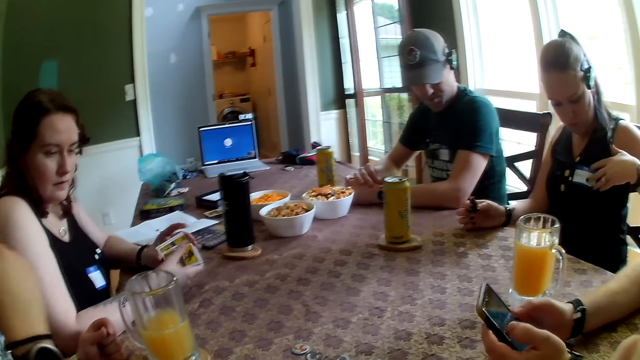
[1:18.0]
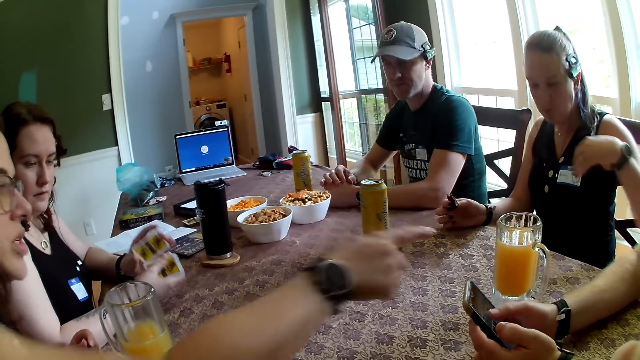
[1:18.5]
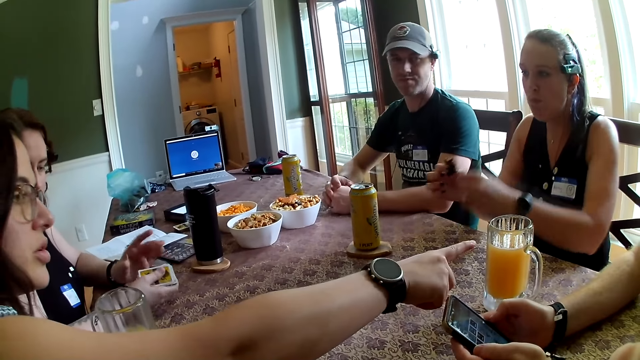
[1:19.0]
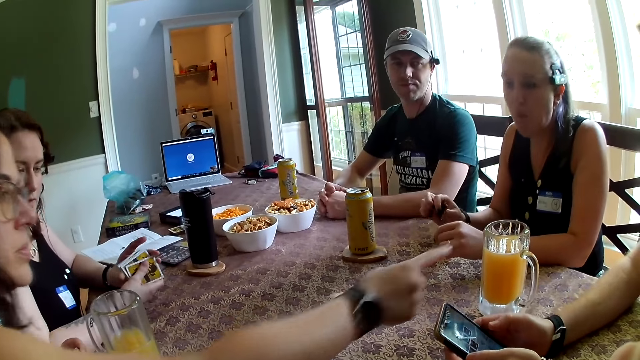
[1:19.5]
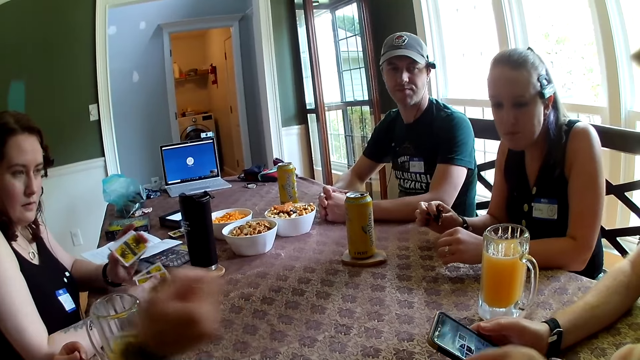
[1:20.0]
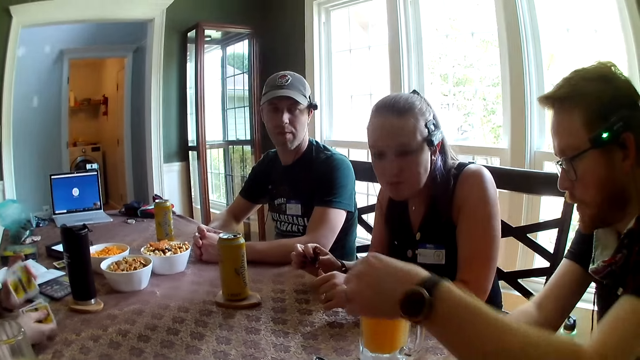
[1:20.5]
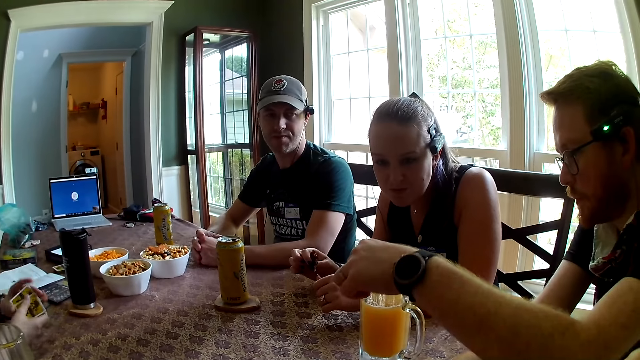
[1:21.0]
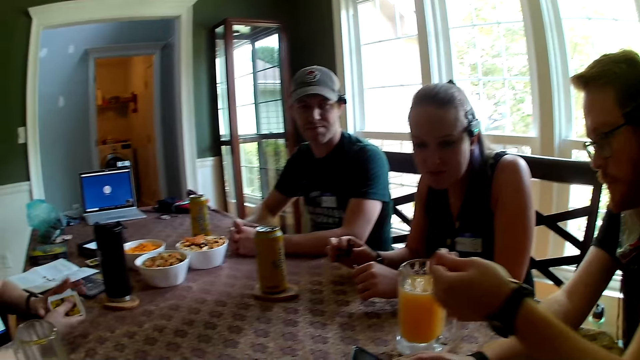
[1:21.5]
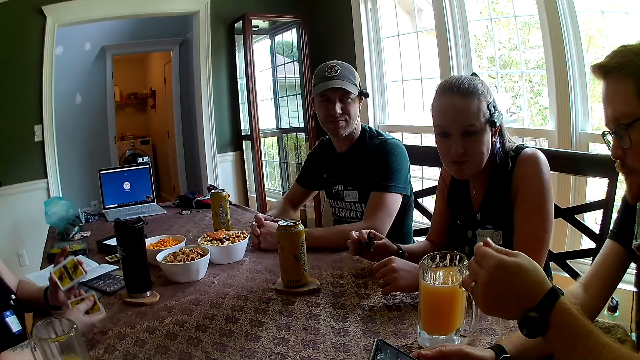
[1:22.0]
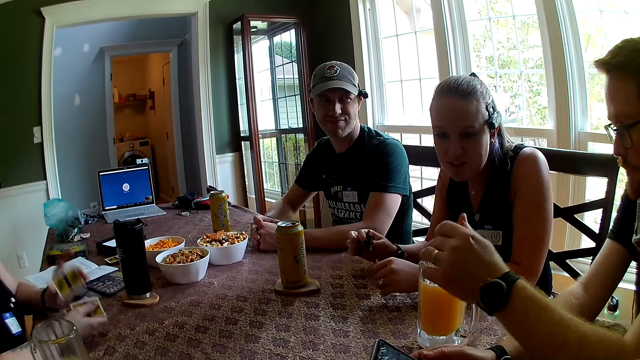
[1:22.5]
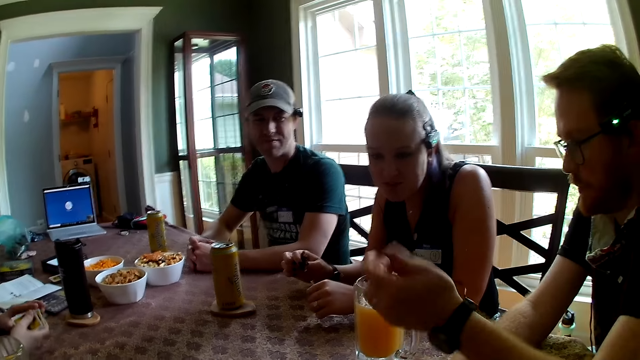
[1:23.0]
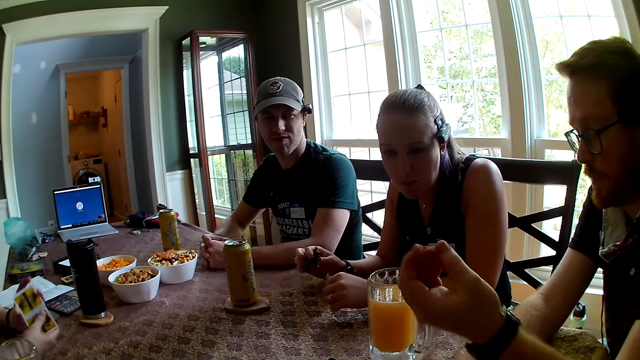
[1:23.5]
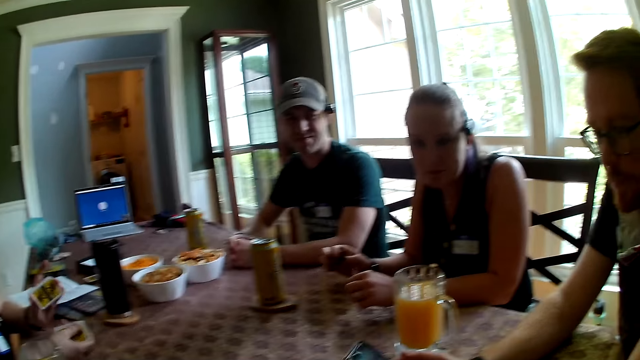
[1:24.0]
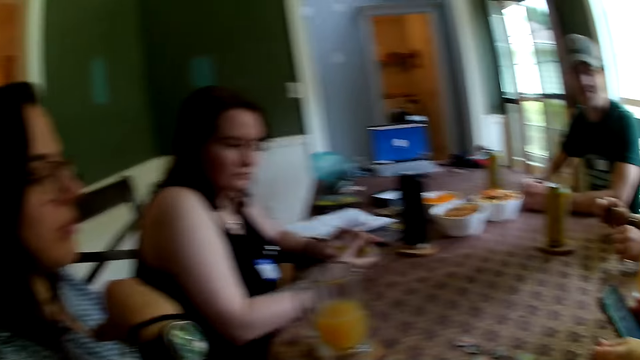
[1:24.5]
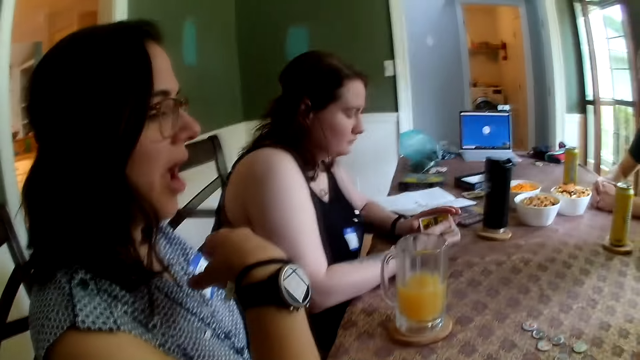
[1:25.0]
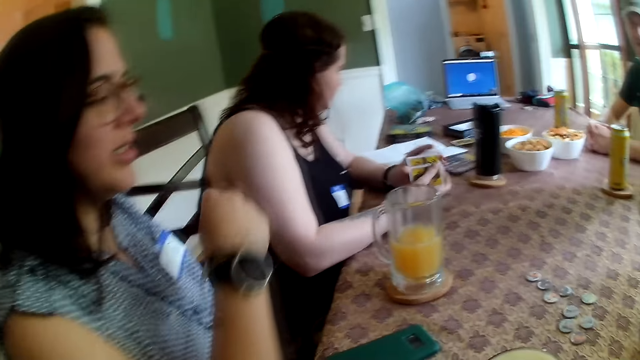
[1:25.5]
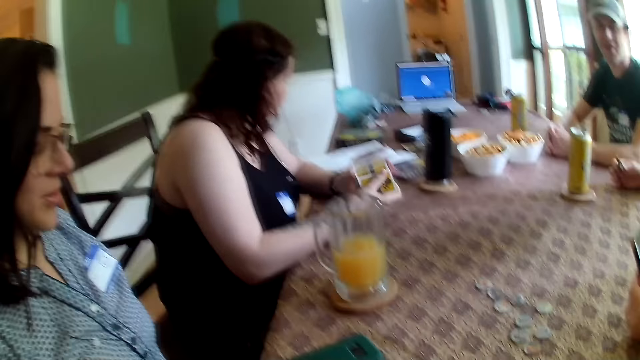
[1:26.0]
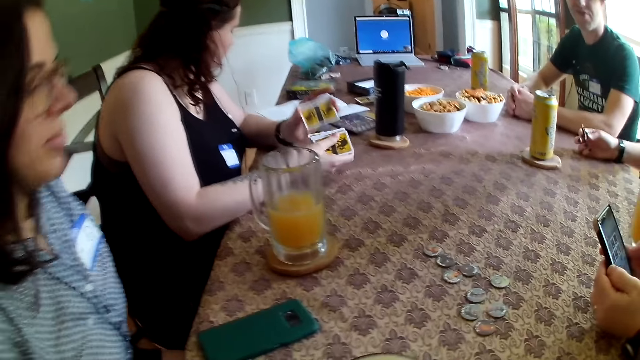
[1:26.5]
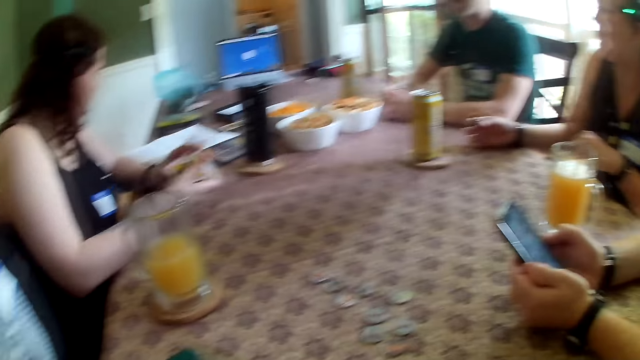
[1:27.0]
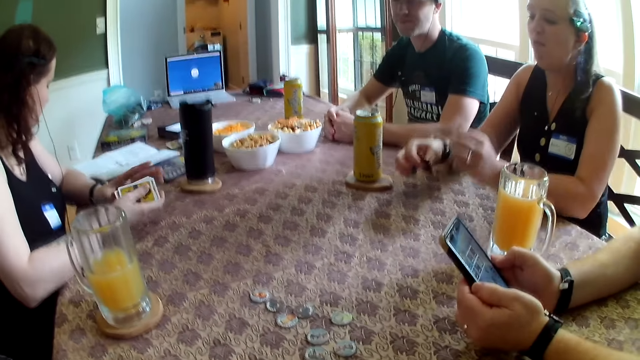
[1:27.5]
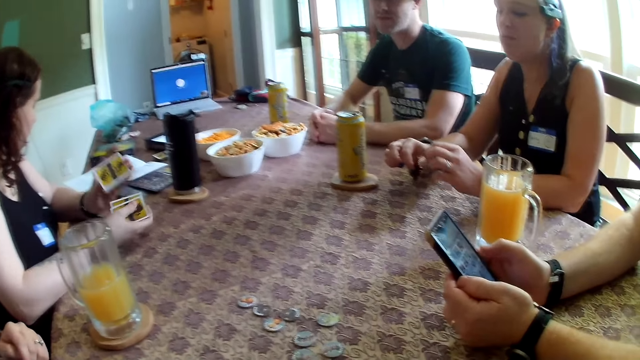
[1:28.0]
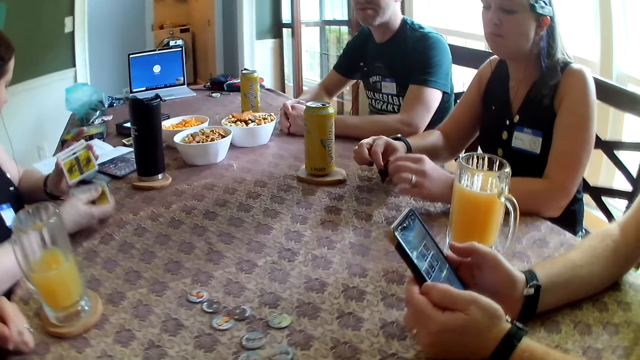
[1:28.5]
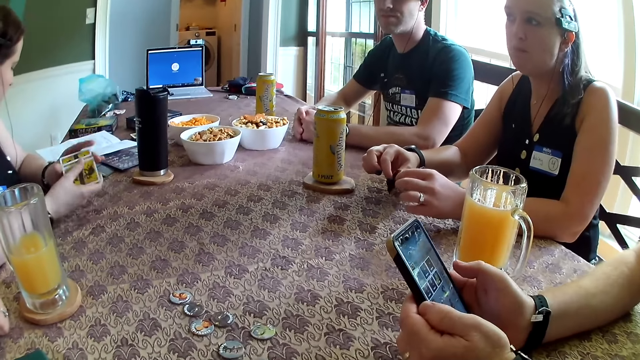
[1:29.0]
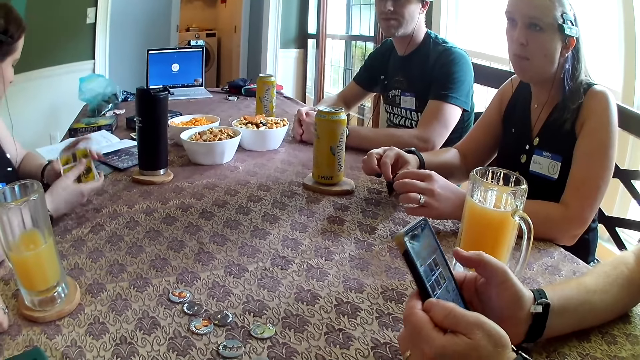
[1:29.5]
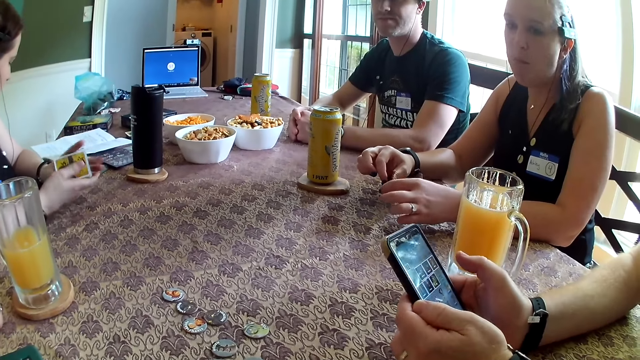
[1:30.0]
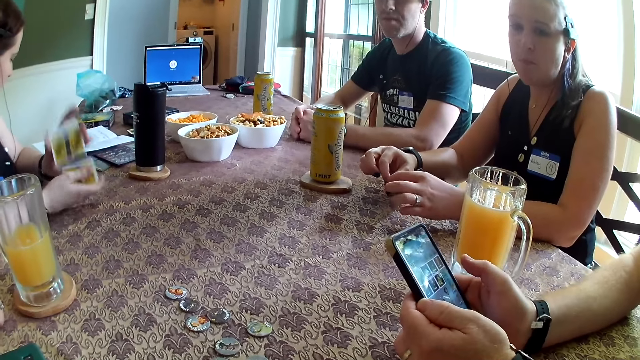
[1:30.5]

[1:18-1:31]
The man operates the phone with both hands. The woman points at the cup of drink on the table with her right index finger. The man removes dirt from the cup with his left hand. The camera wearer talks to persons. He moves his body.

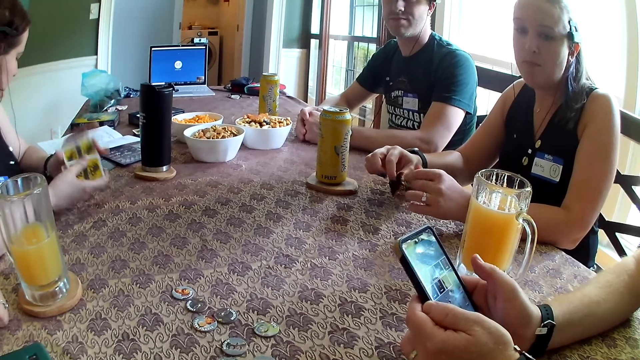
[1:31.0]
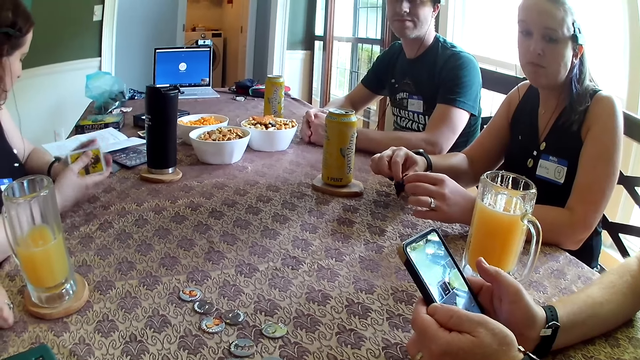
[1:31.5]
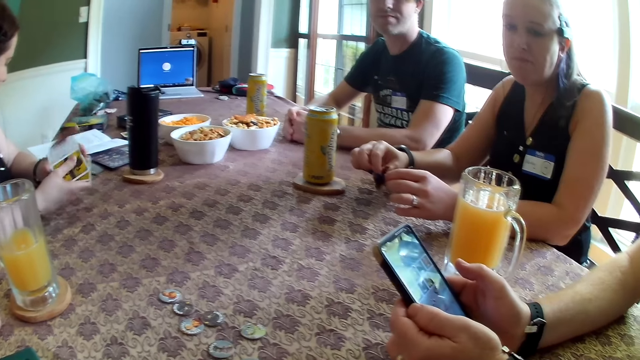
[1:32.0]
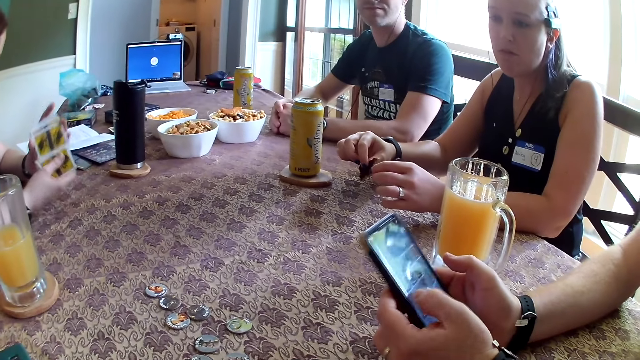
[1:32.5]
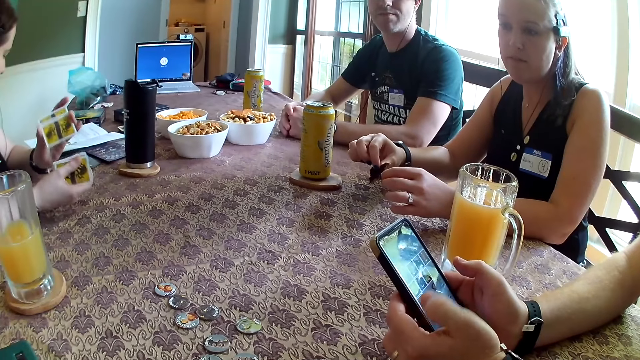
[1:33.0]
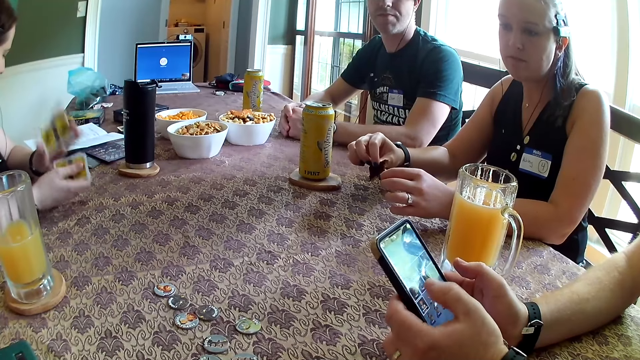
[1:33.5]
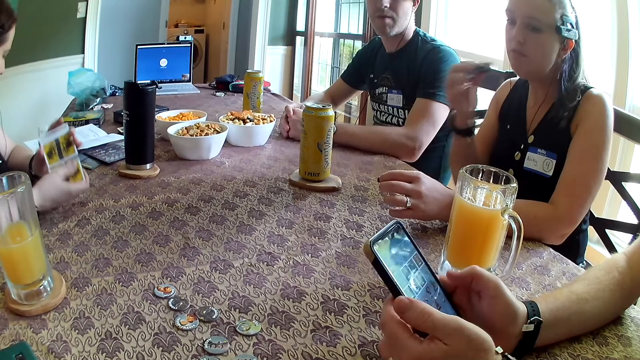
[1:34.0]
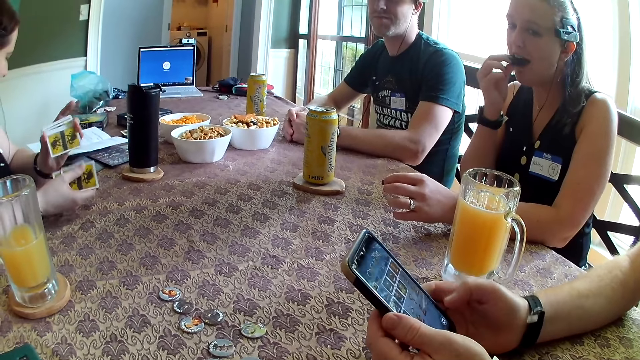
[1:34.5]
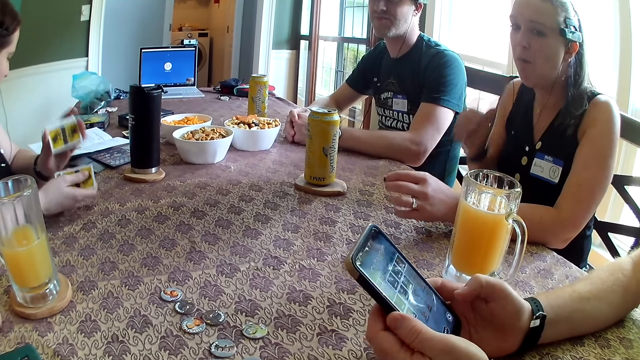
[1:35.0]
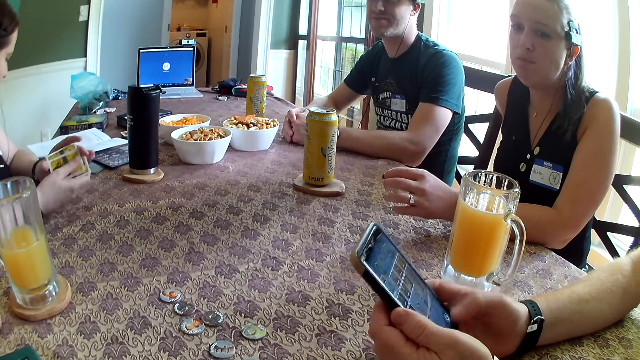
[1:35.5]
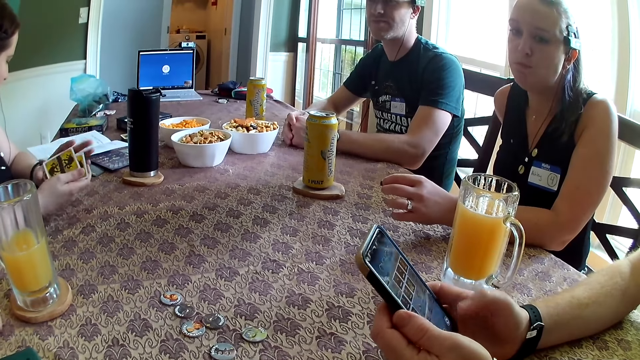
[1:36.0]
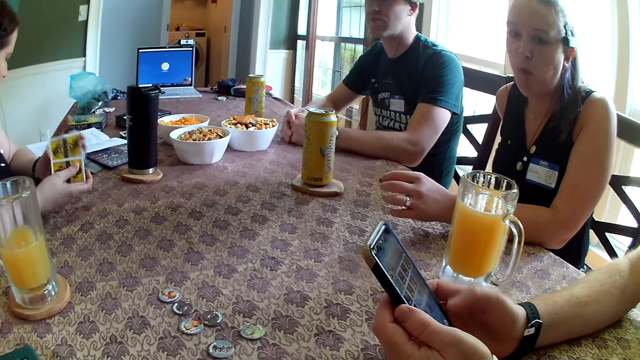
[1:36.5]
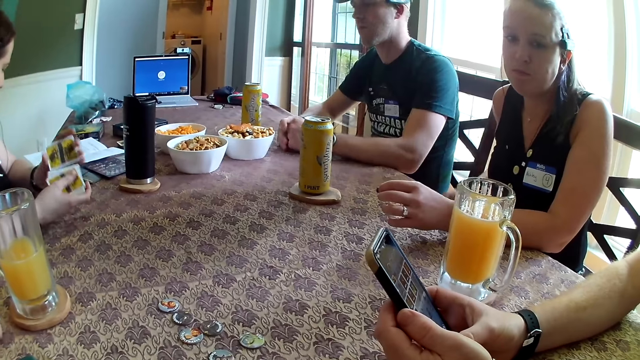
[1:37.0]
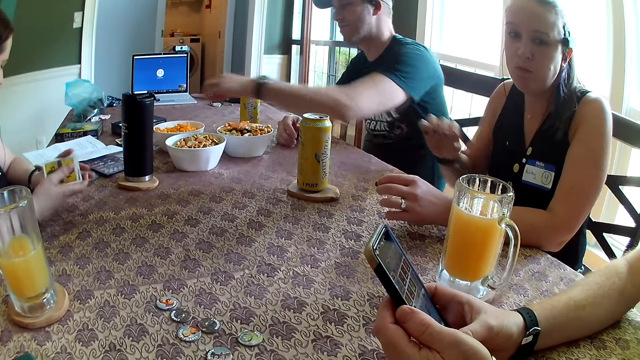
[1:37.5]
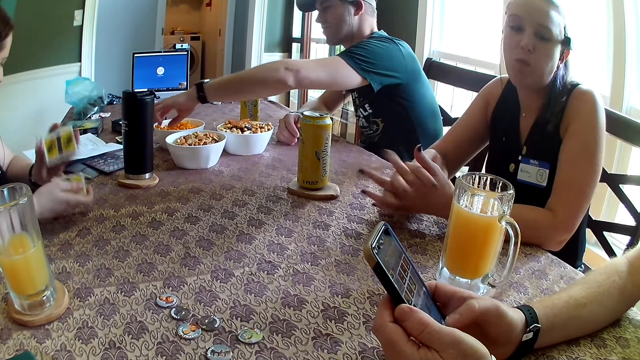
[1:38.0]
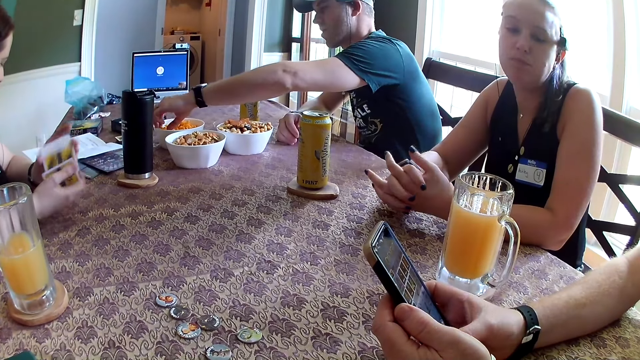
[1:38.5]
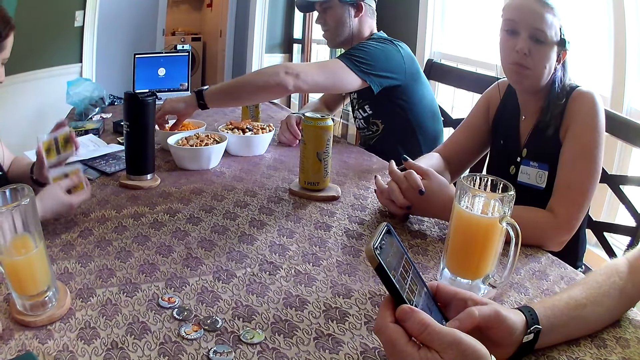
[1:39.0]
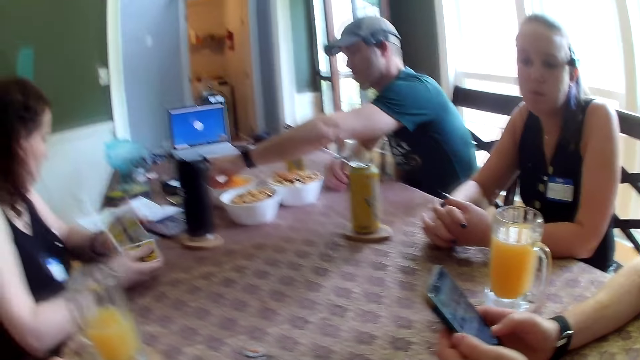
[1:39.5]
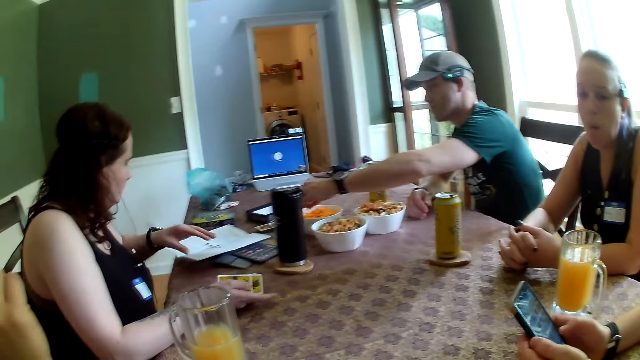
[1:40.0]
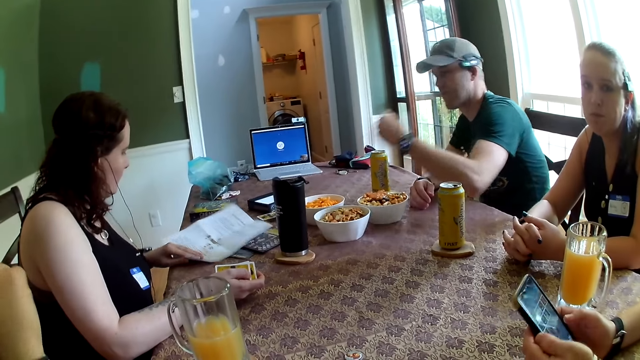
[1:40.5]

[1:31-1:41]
The camera wearer talks to persons. A man picks snacks from the bowl on the table with his left hand.
